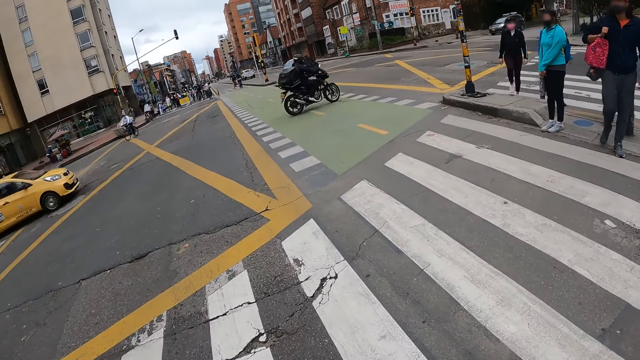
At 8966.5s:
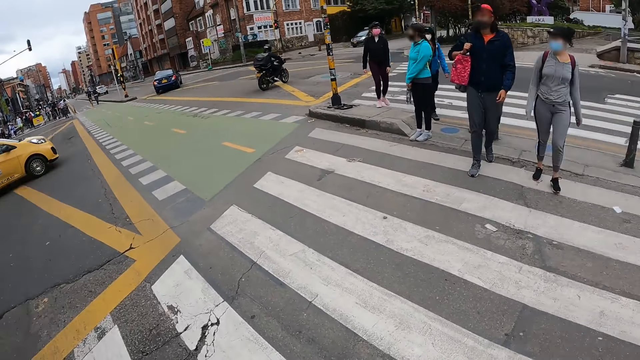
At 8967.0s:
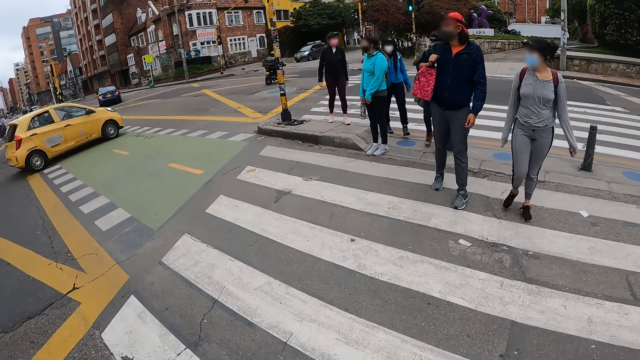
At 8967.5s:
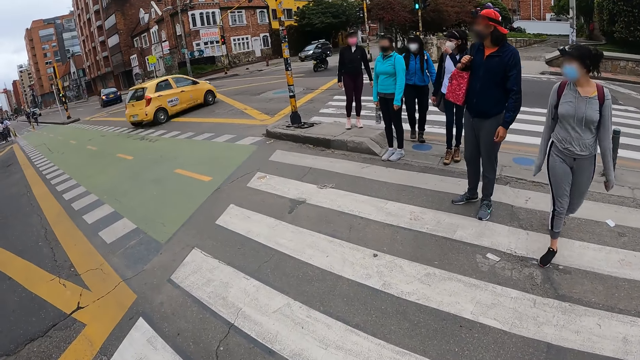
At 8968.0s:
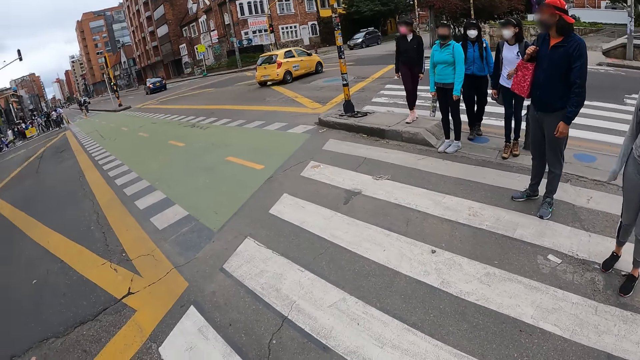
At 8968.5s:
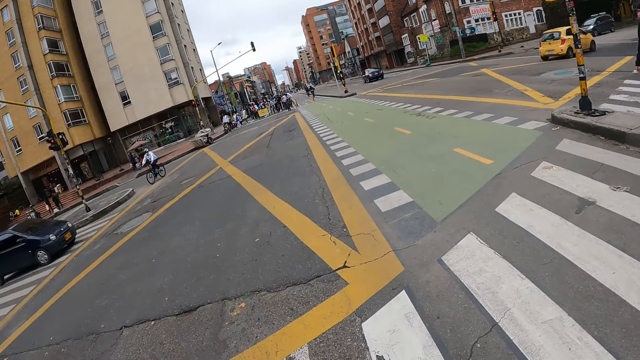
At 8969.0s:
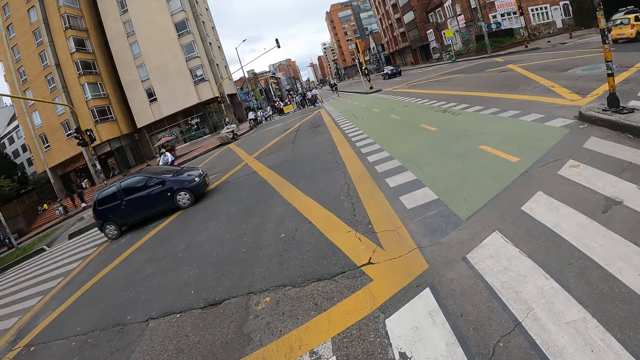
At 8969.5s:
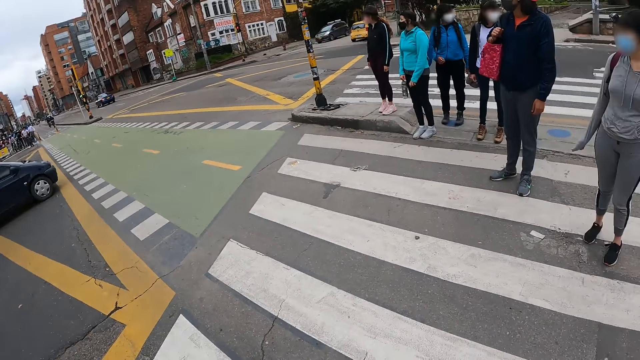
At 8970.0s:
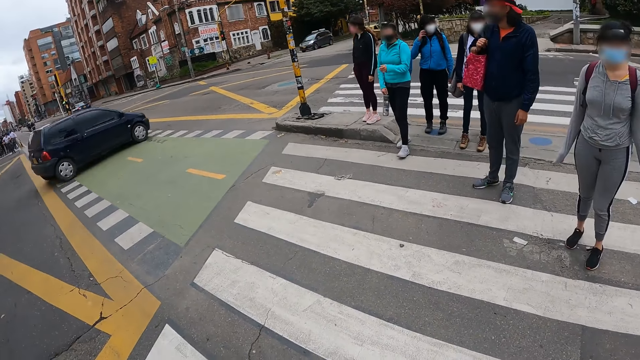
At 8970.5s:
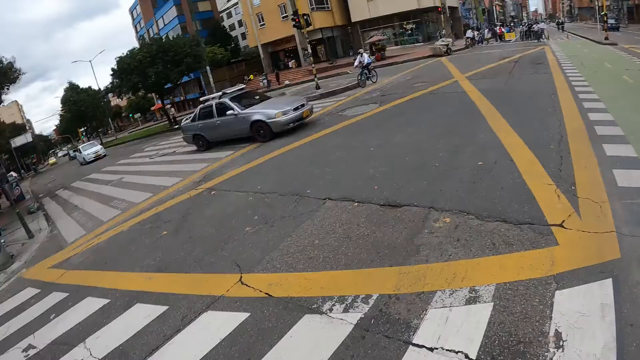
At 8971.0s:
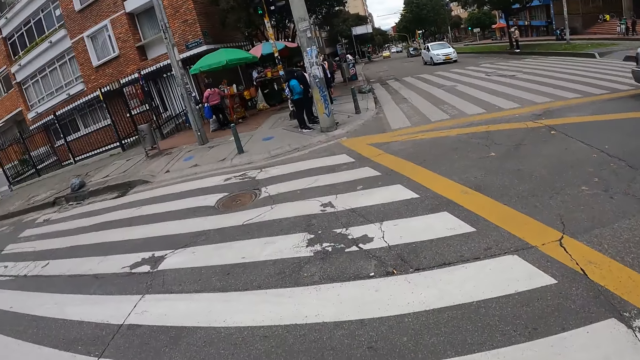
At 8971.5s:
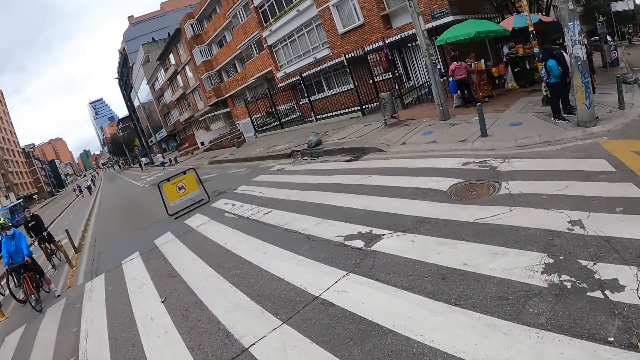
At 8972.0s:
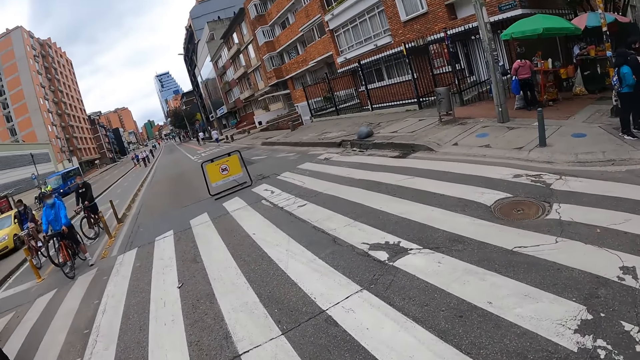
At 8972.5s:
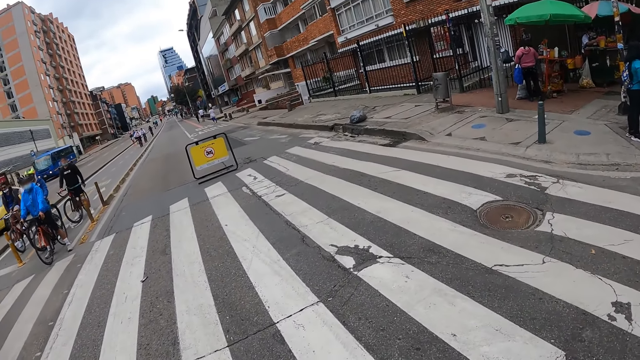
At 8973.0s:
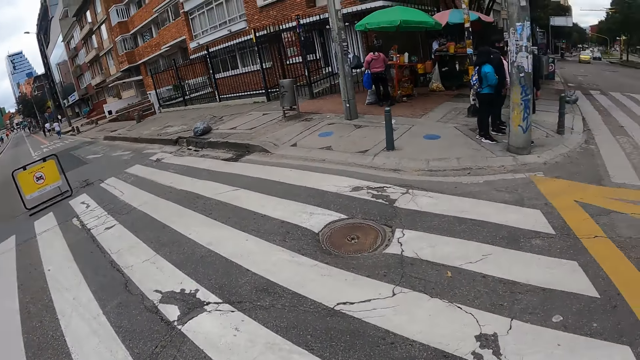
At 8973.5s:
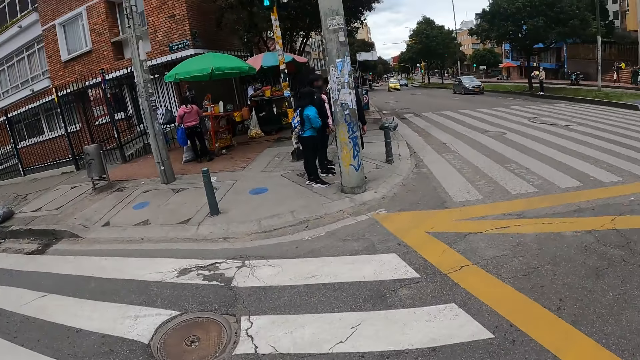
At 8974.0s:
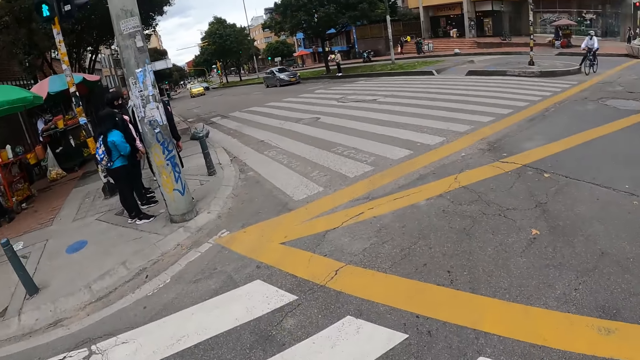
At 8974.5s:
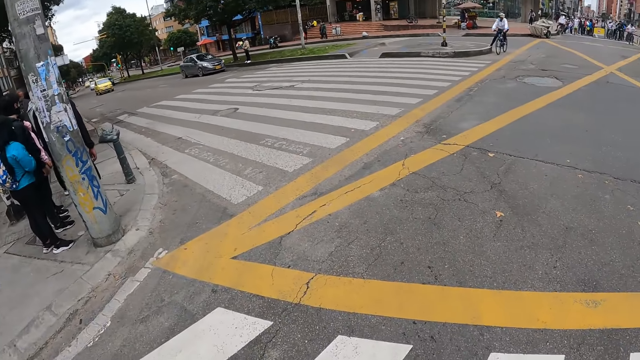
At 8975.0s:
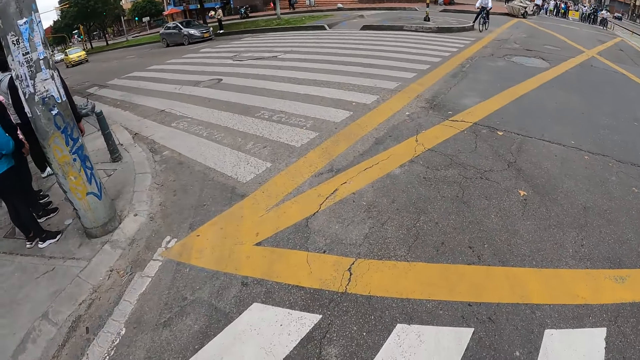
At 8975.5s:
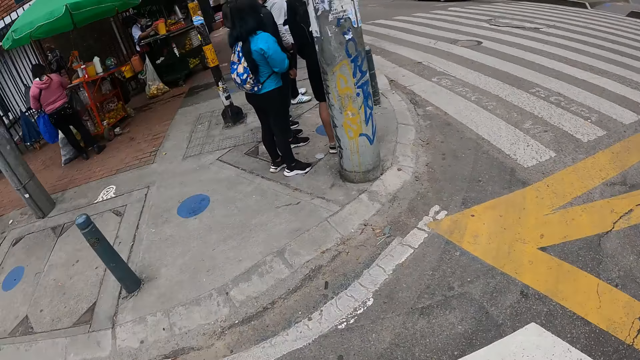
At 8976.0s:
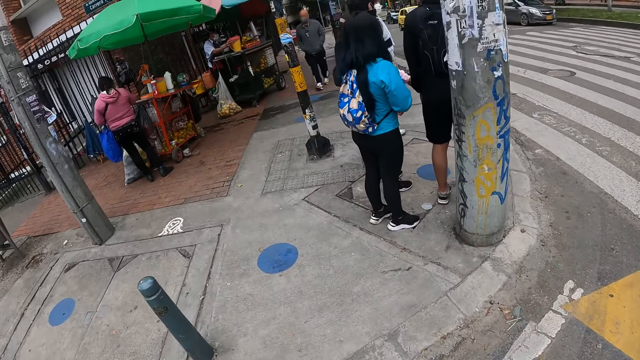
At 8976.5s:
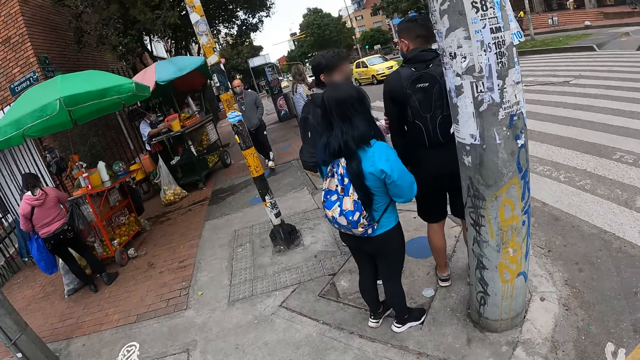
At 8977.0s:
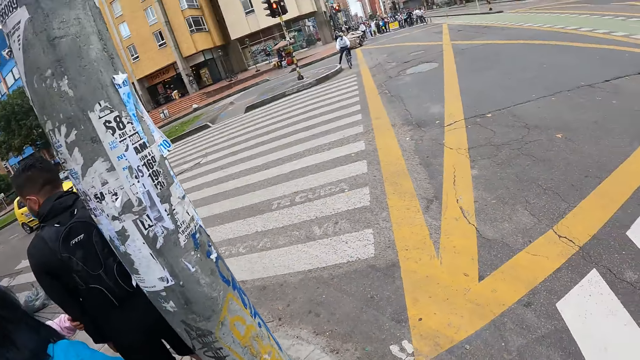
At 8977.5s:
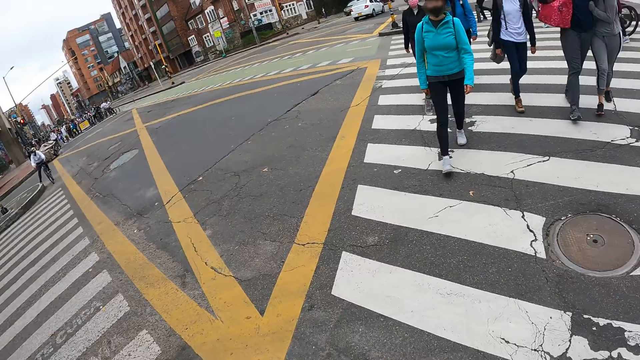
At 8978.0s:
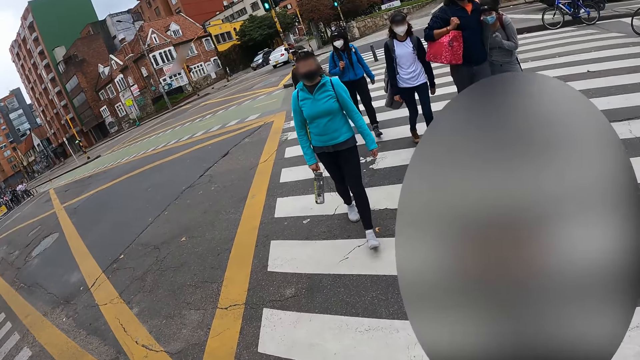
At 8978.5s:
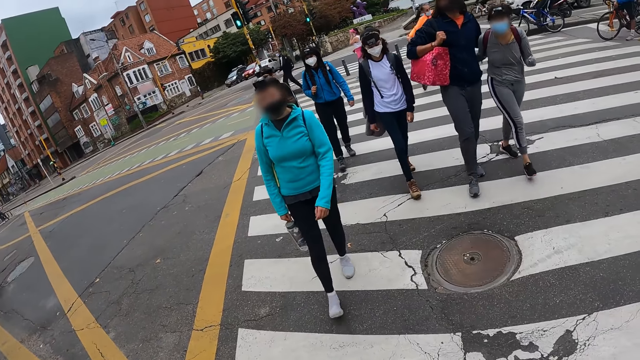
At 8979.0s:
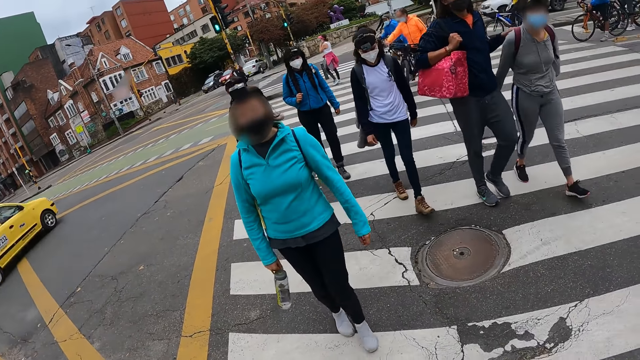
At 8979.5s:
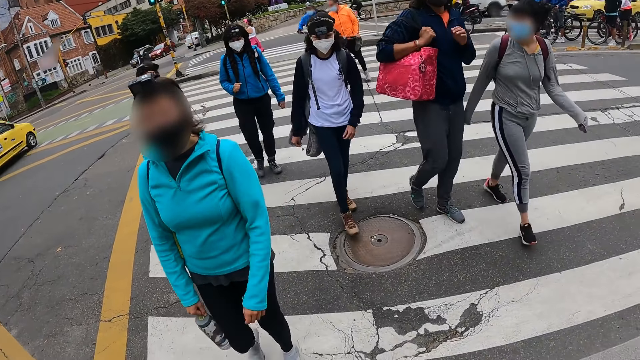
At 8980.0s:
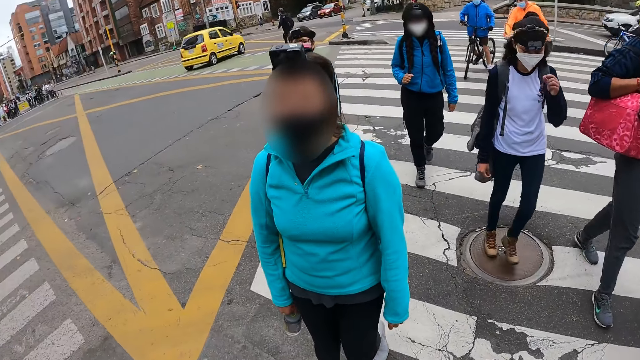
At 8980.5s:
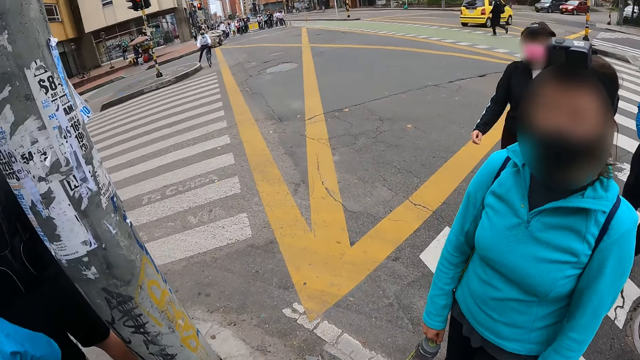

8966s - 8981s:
The camera wearer walks on the road. They look around.

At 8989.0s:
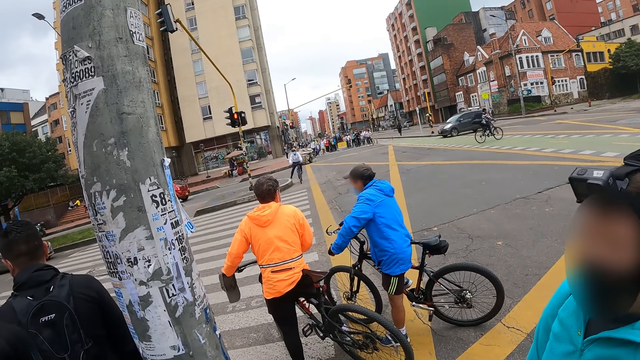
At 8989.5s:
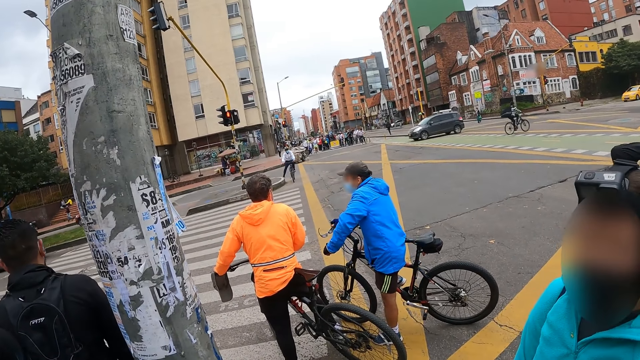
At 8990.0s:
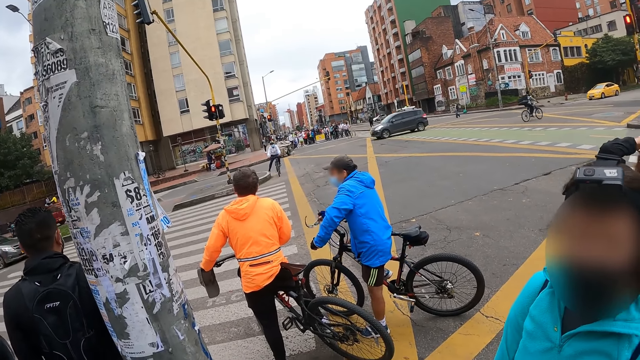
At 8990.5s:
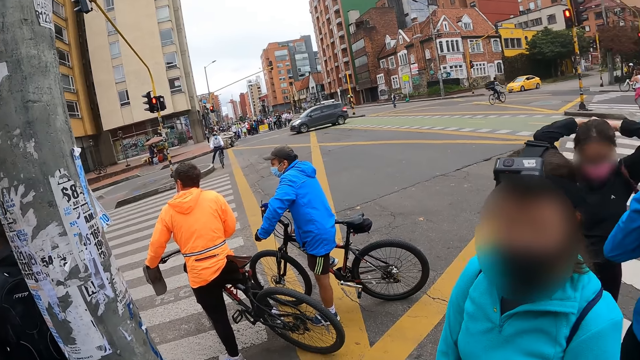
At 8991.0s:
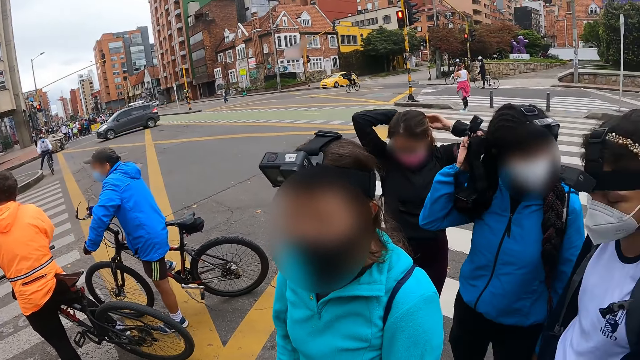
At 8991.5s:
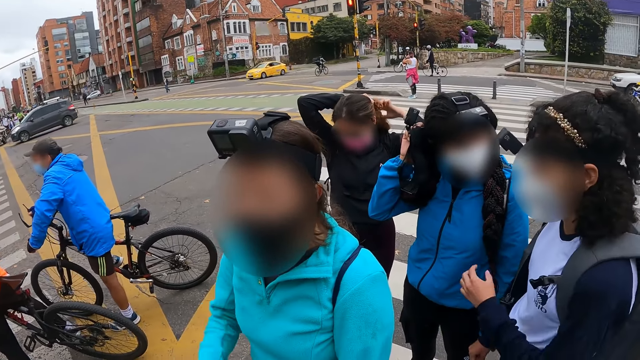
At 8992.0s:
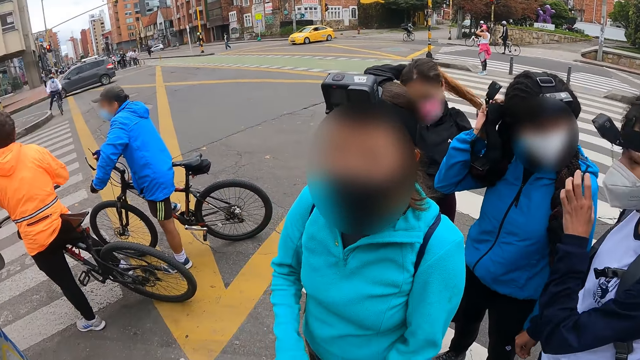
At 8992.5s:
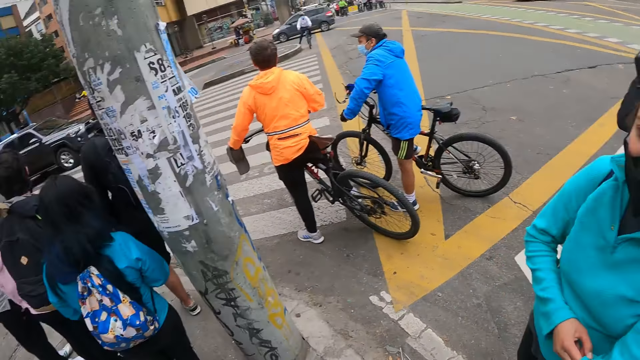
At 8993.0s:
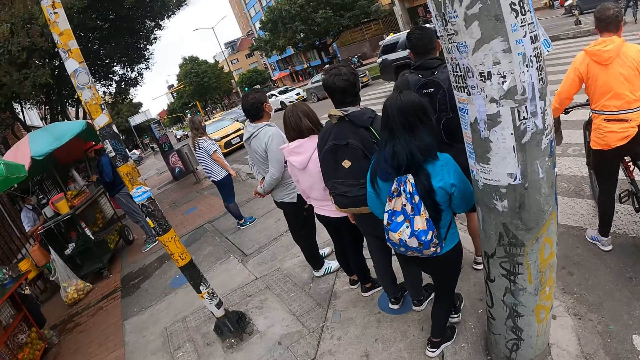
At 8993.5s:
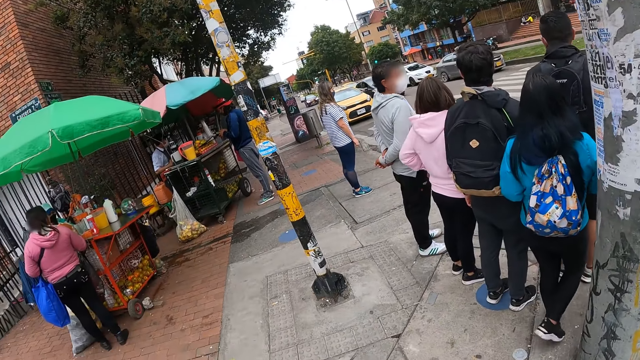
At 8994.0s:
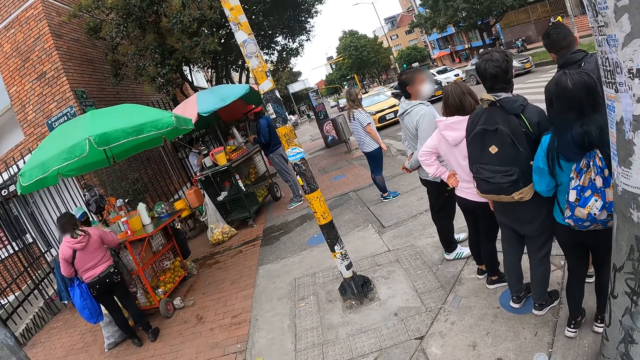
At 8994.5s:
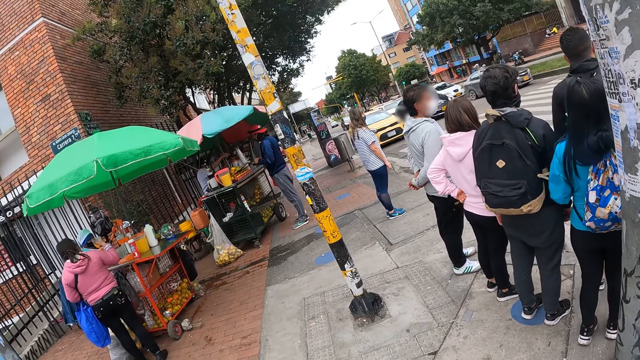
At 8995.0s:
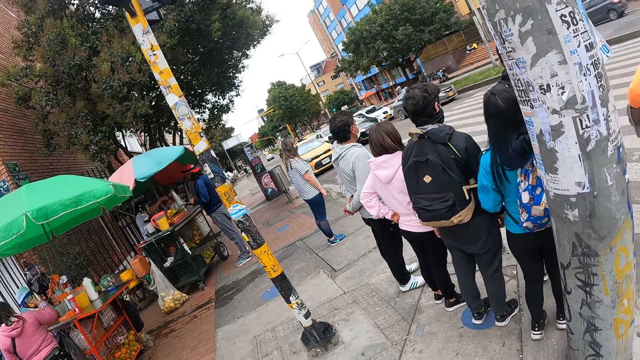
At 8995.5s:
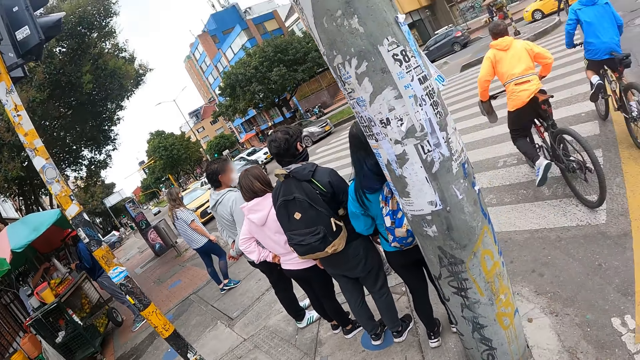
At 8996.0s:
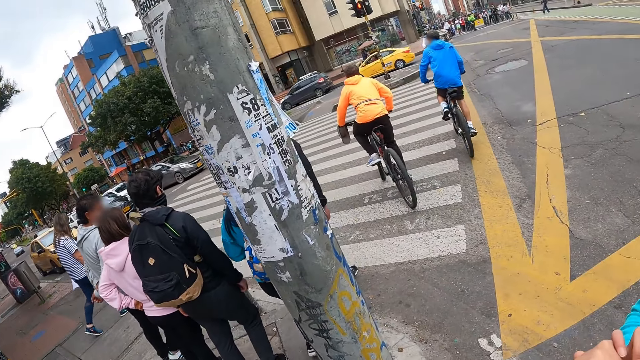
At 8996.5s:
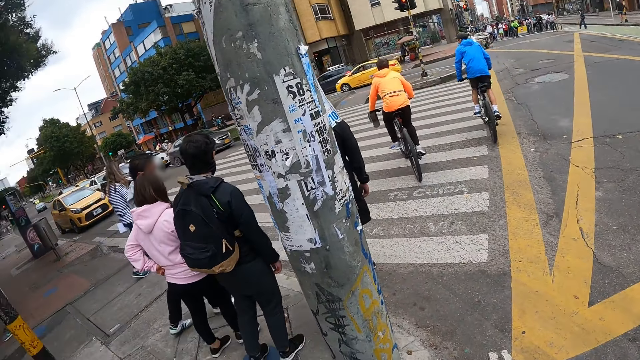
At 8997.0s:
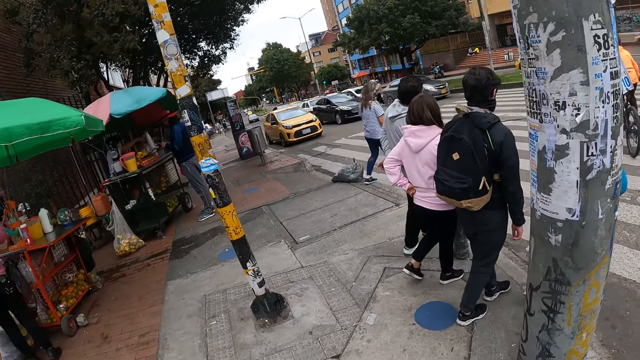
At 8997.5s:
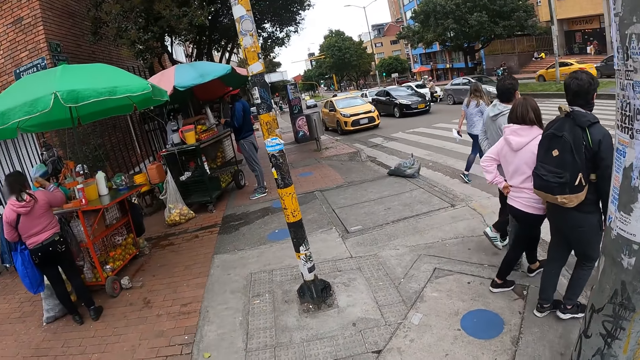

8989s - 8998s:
The camera wearer interacts with the group of people.
